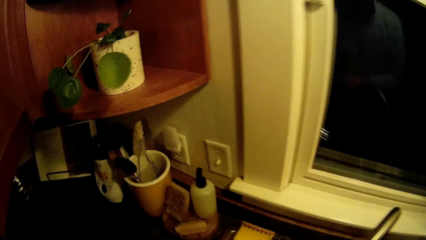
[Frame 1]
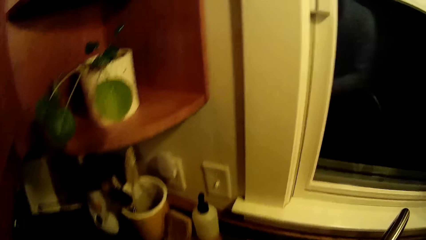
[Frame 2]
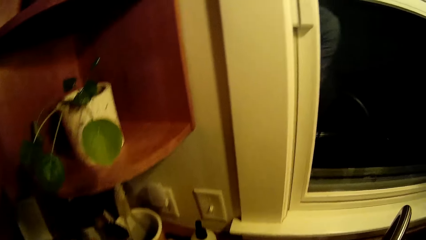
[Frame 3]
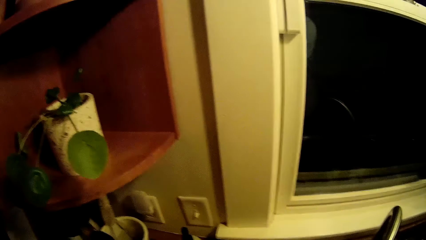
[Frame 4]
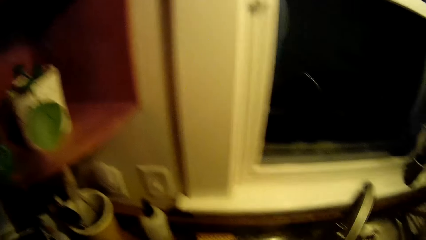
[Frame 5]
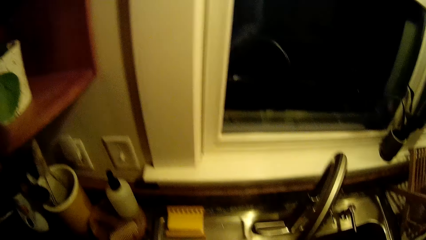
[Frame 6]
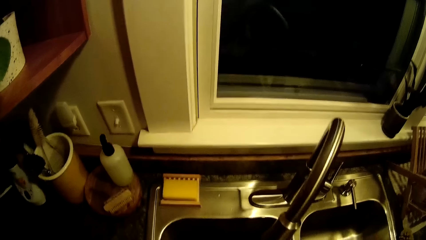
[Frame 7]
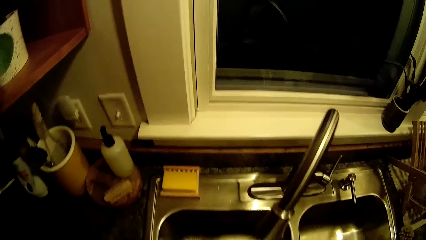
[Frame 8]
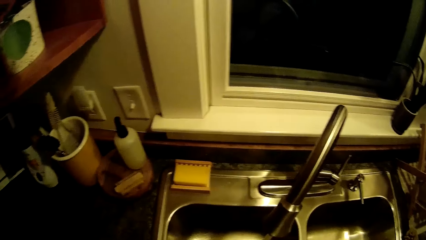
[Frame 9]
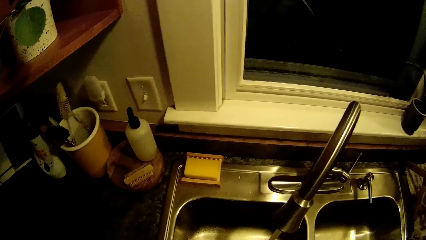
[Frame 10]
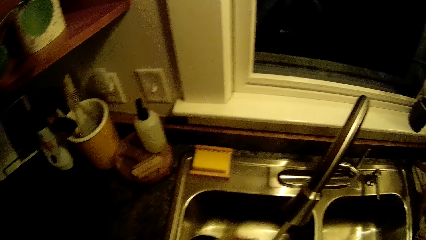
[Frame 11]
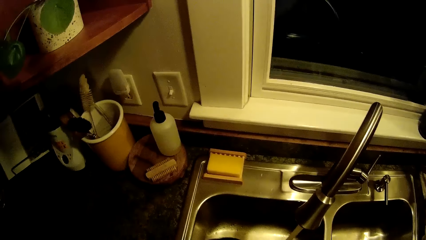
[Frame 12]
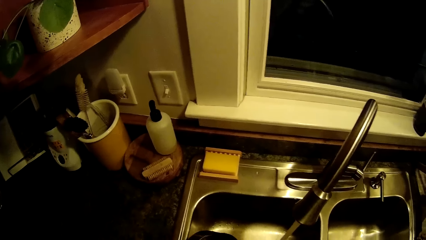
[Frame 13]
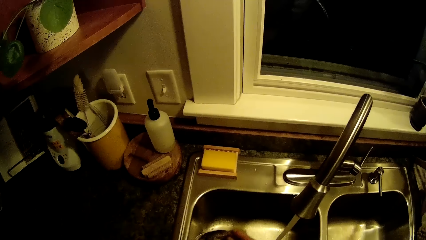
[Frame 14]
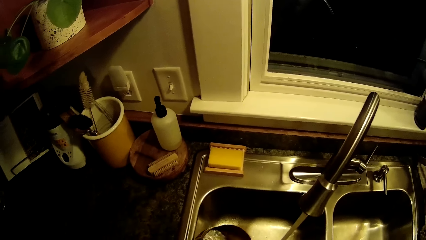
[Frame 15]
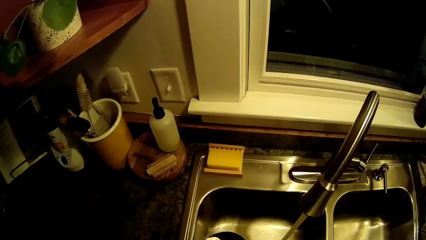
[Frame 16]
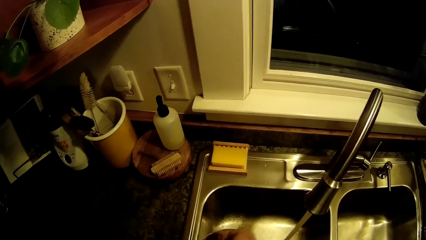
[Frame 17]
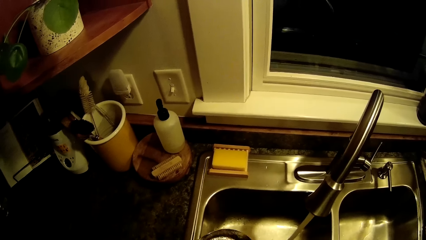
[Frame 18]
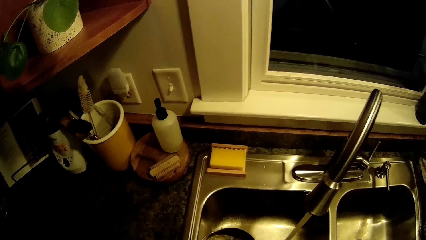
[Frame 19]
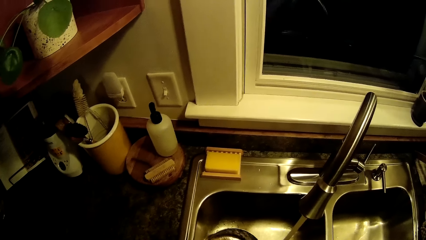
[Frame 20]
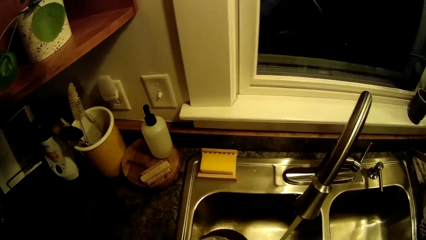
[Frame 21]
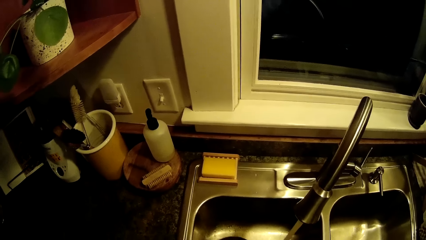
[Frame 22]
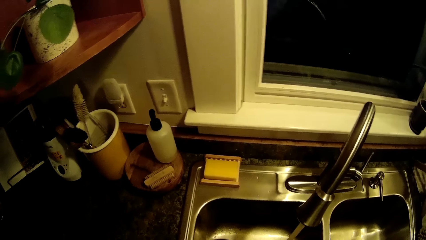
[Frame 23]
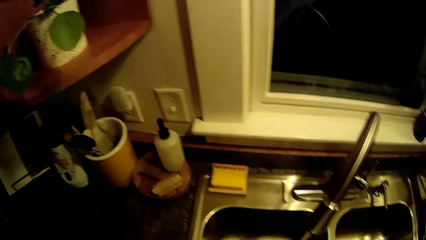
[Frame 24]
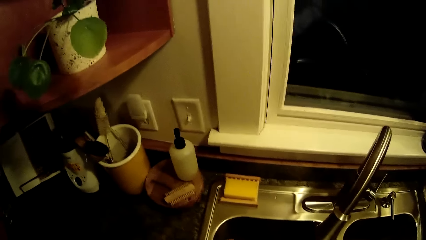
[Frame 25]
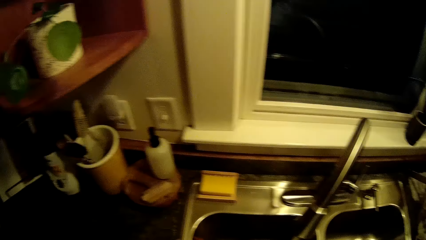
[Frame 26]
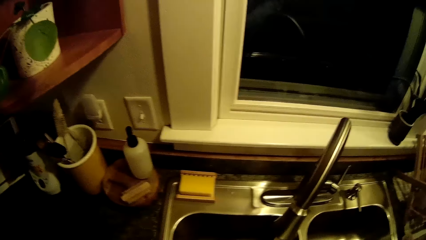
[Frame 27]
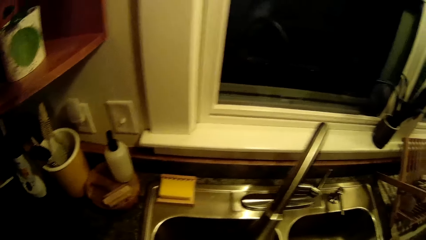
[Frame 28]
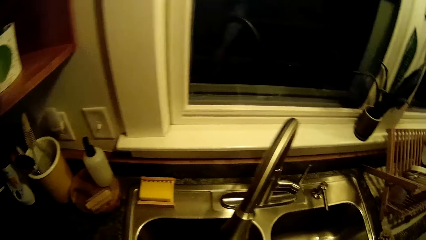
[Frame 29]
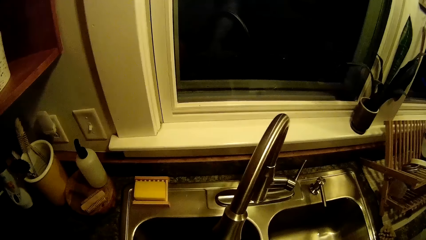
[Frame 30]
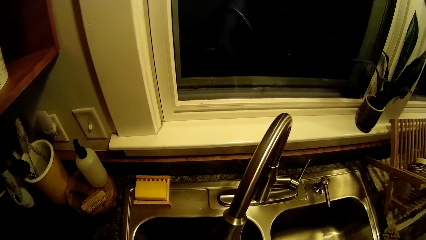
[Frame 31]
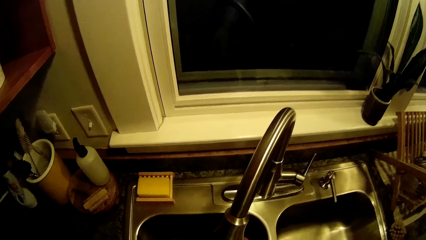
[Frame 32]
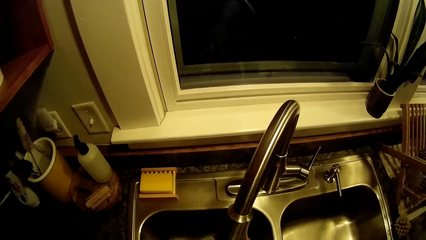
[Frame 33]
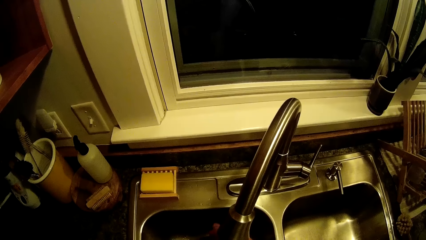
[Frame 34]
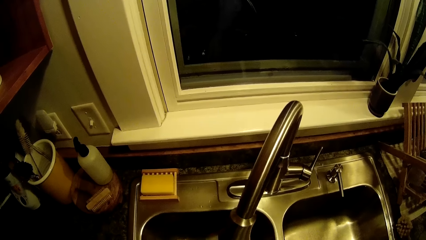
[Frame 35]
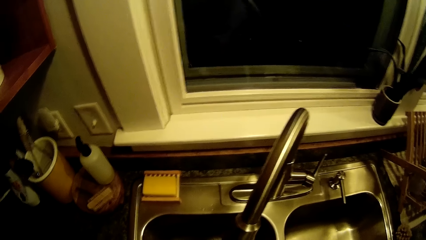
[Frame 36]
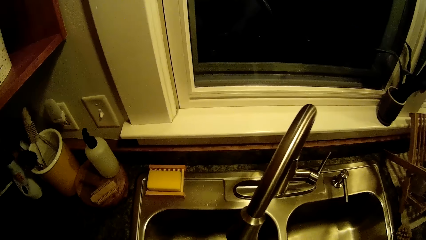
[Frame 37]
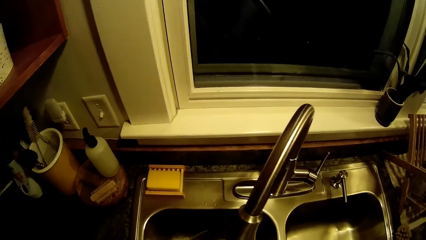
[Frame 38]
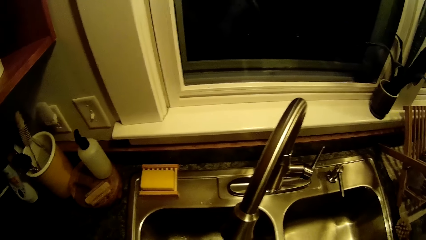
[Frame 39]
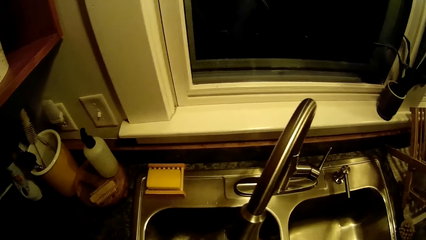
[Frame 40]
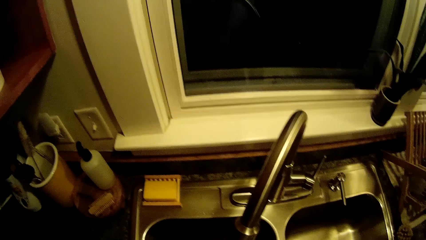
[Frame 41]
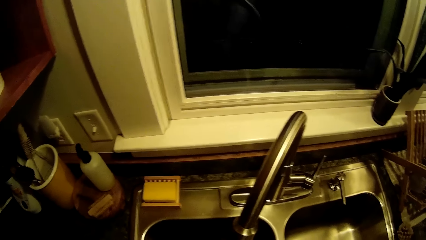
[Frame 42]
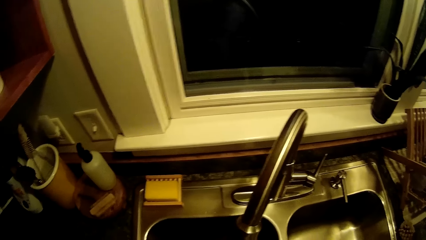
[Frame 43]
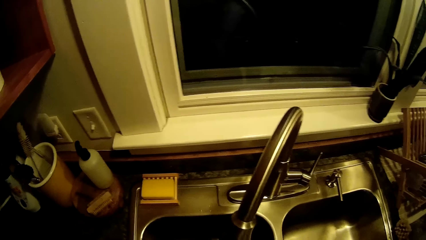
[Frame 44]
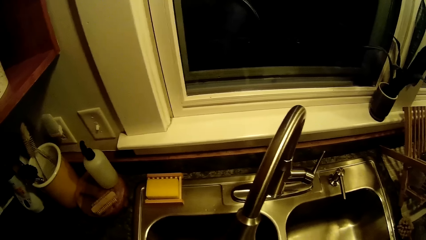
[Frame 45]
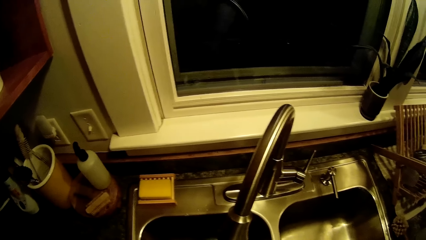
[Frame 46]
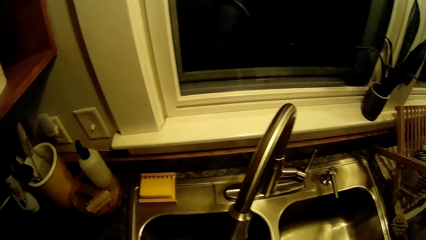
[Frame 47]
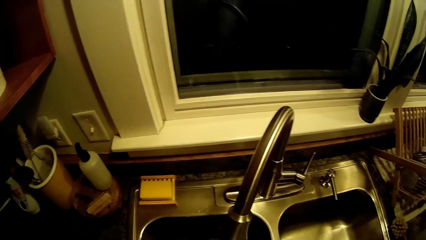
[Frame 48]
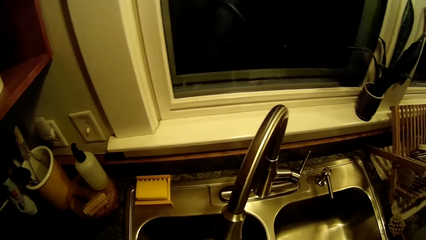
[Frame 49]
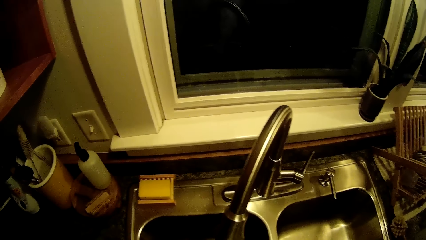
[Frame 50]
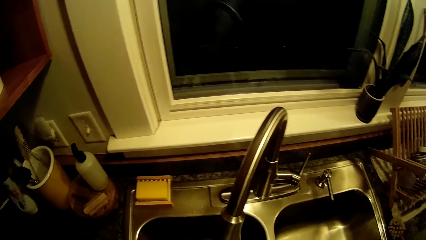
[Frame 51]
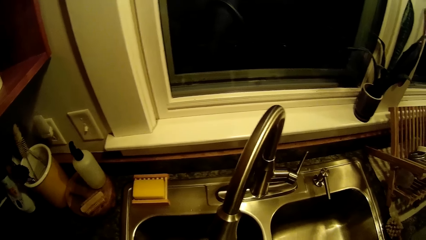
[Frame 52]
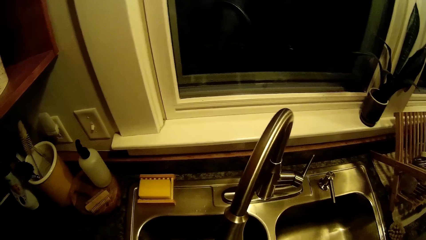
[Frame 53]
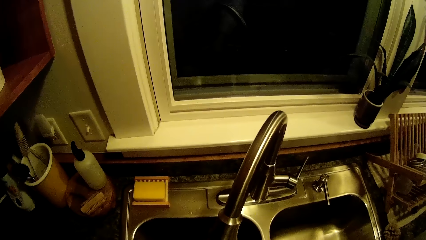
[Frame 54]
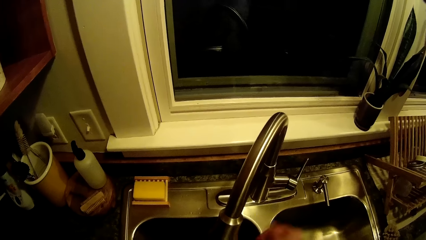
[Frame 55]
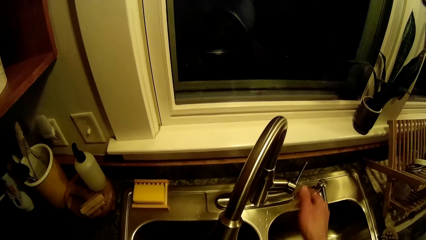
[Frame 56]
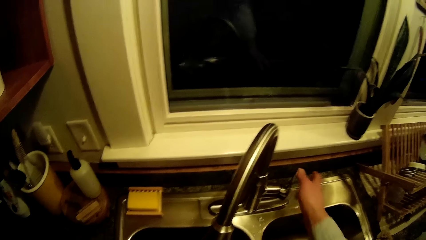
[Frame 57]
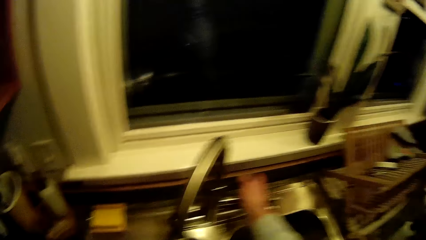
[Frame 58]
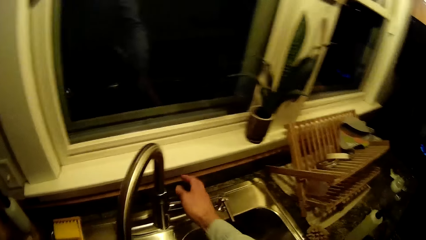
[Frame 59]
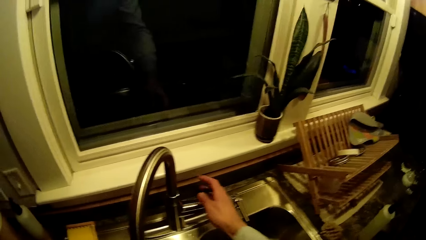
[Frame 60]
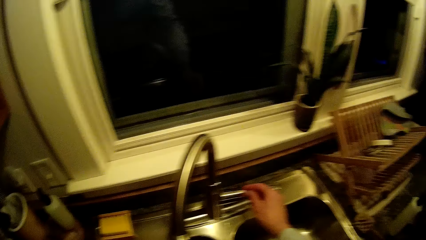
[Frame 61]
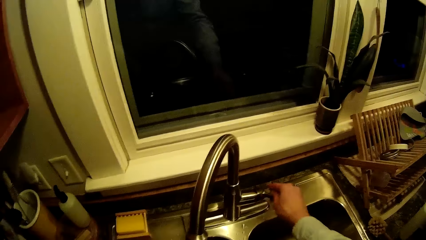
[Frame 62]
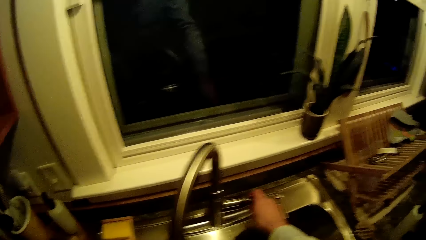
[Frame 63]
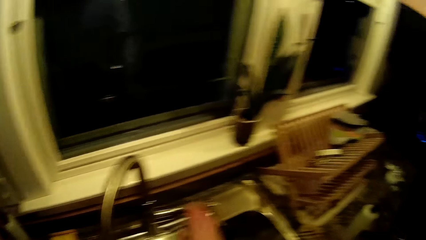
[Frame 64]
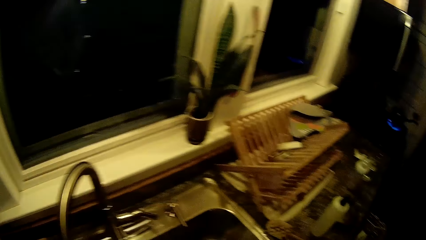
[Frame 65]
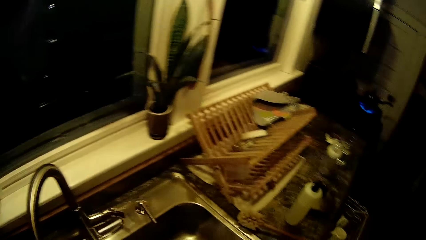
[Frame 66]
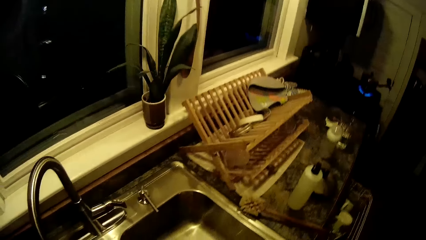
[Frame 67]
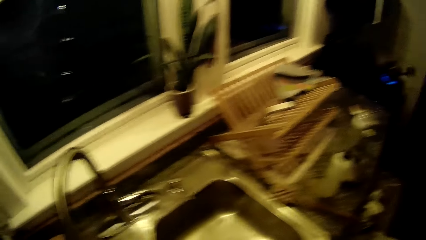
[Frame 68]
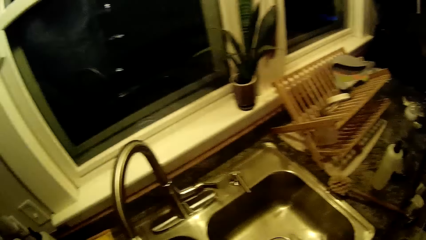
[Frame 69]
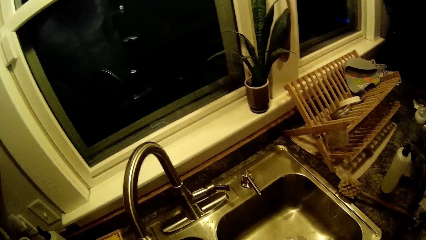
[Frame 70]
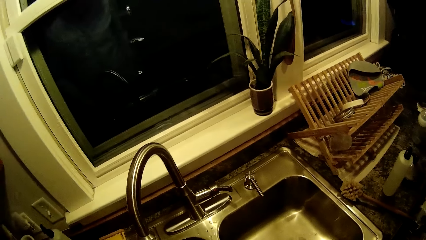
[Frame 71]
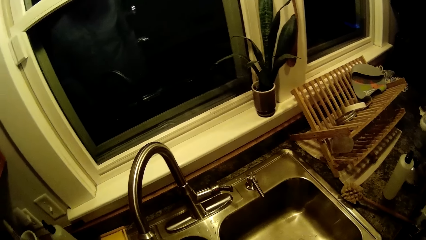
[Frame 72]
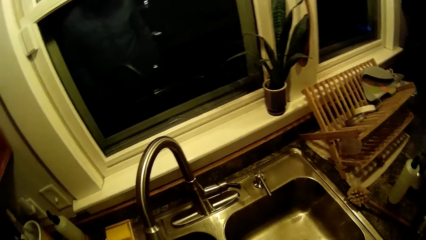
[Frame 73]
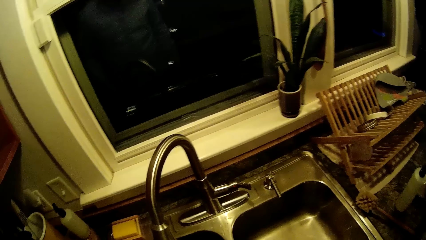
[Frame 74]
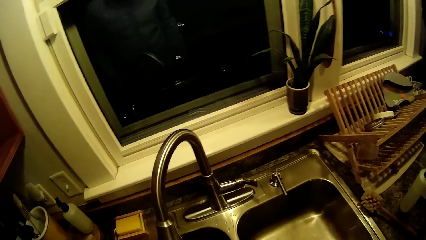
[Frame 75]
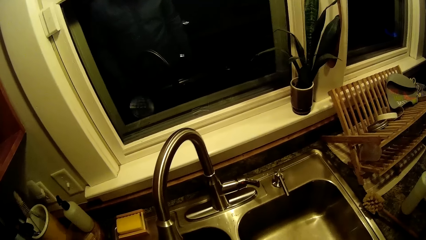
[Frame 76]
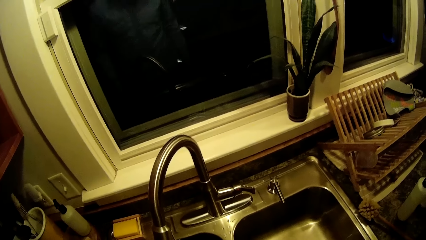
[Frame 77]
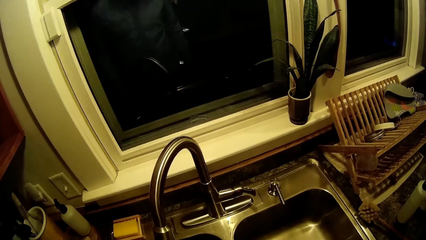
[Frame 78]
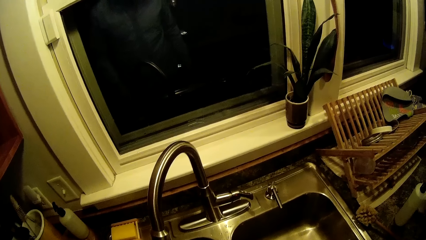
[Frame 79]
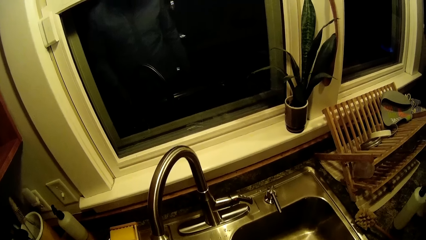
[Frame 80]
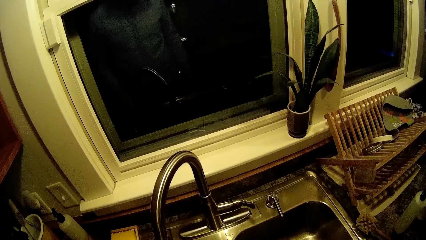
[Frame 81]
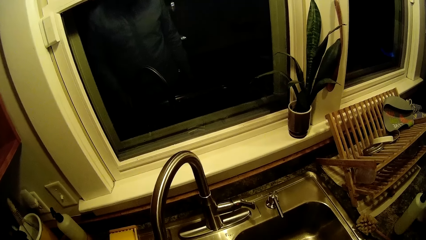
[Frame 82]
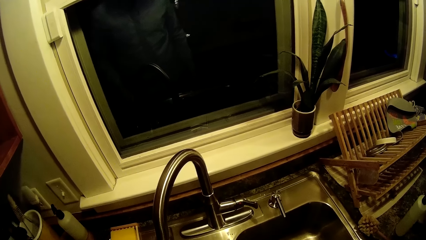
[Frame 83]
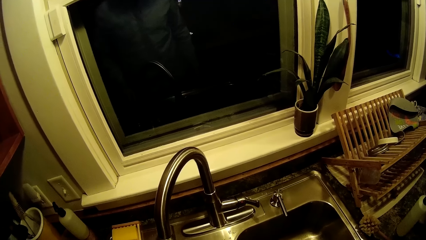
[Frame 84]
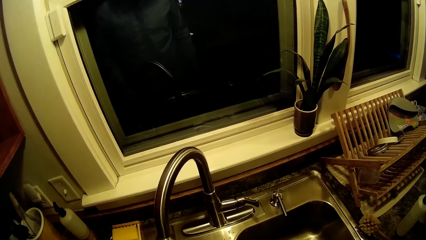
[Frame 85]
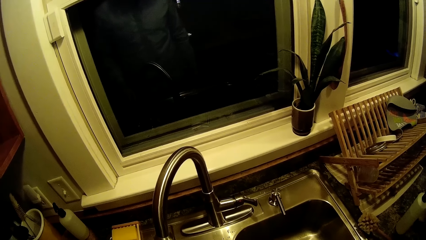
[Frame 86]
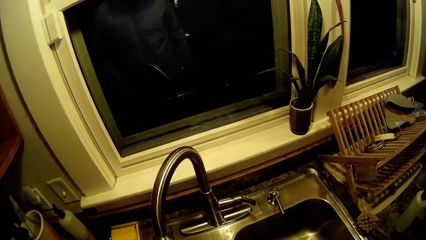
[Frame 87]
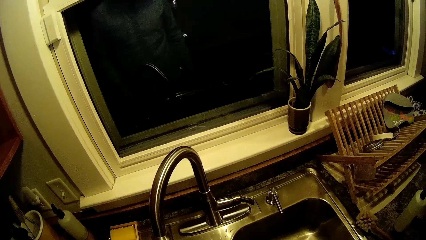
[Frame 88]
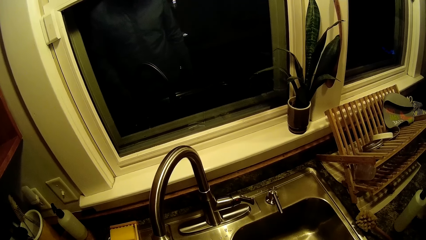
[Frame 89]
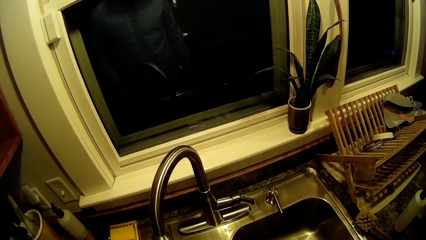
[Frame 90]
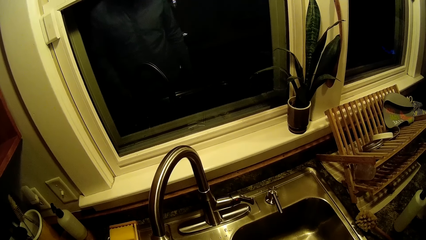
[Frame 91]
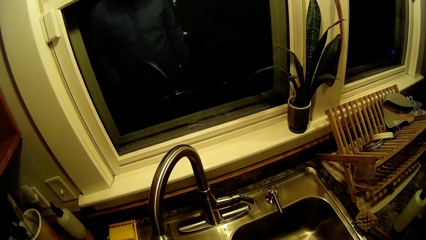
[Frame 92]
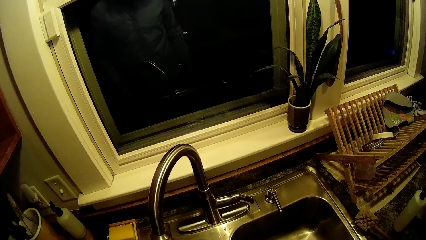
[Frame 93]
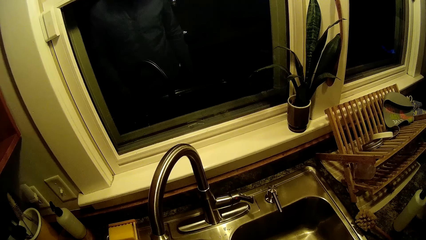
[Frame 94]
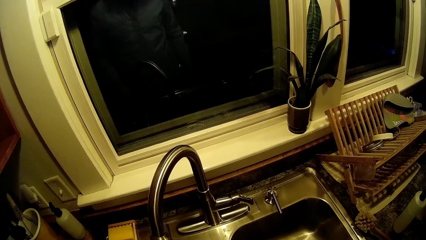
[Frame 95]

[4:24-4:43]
The camera wearer turns the faucet spout. They rinse the cooking pot. They put water in the cooking pot.
